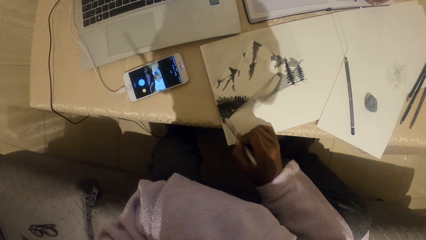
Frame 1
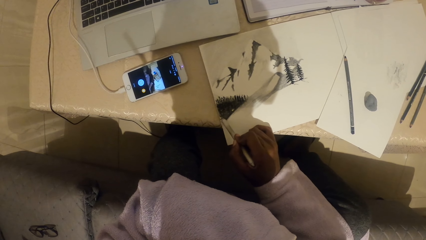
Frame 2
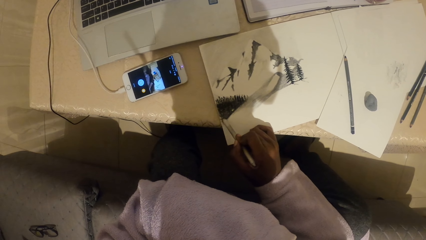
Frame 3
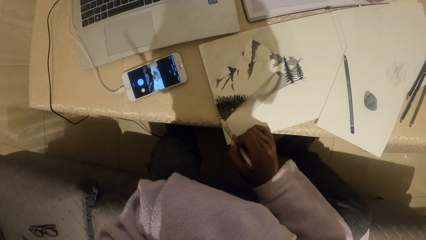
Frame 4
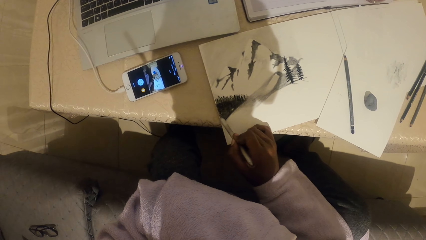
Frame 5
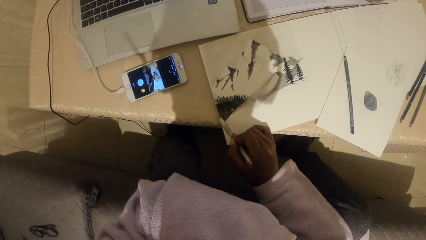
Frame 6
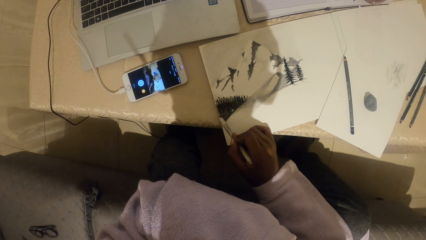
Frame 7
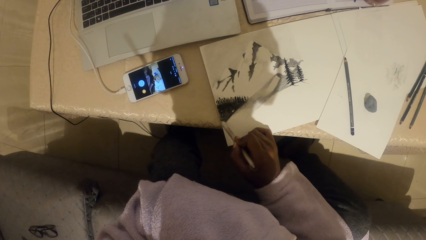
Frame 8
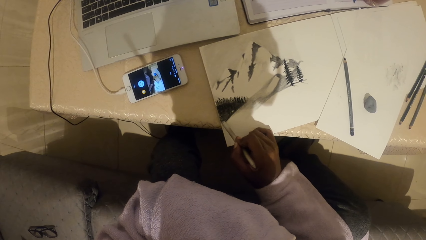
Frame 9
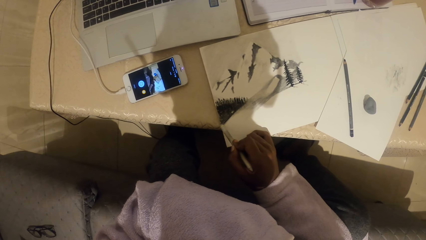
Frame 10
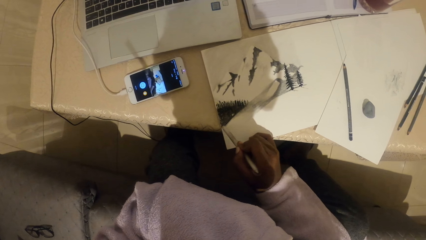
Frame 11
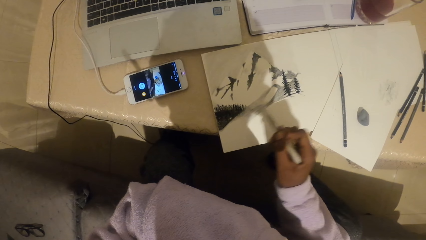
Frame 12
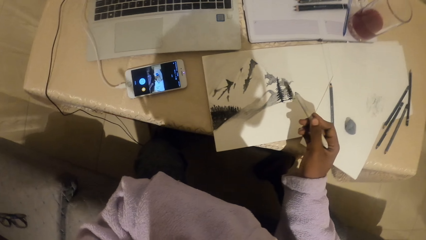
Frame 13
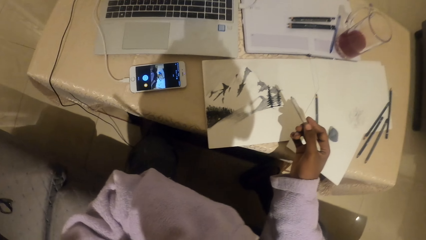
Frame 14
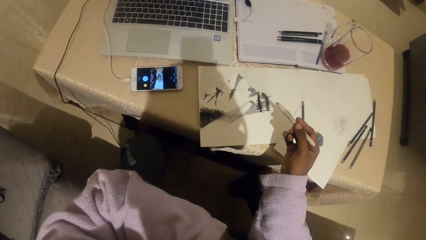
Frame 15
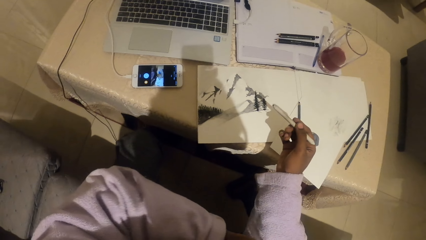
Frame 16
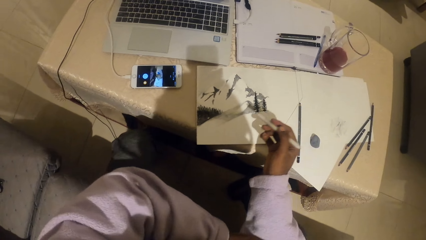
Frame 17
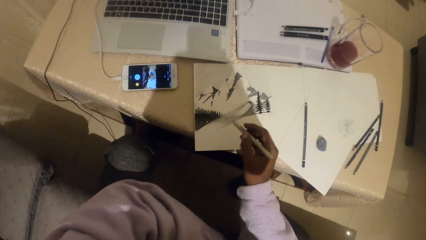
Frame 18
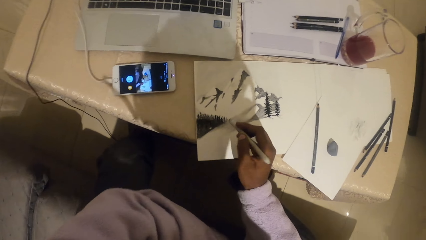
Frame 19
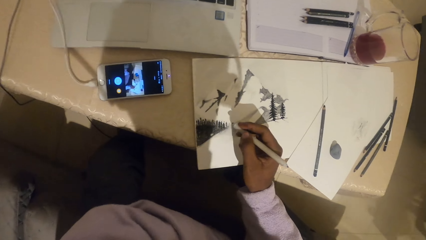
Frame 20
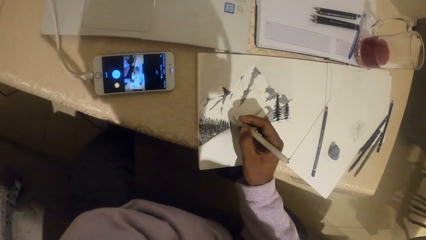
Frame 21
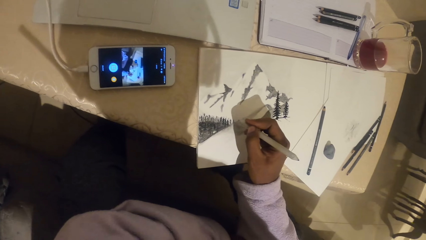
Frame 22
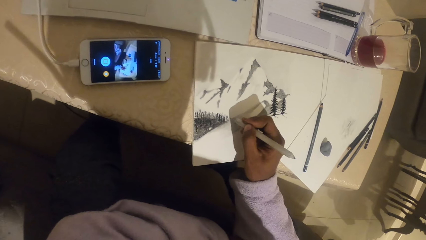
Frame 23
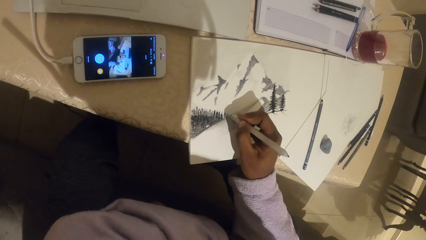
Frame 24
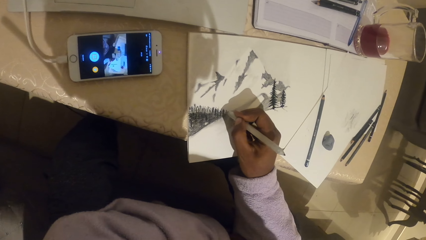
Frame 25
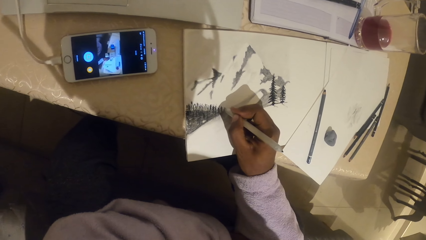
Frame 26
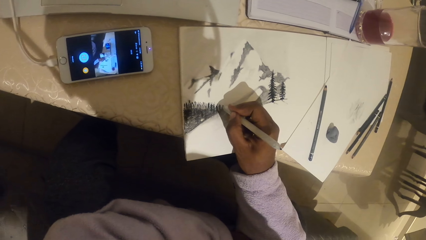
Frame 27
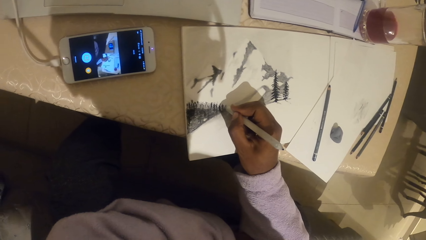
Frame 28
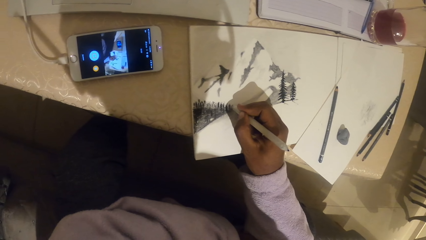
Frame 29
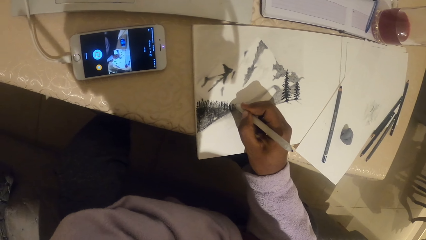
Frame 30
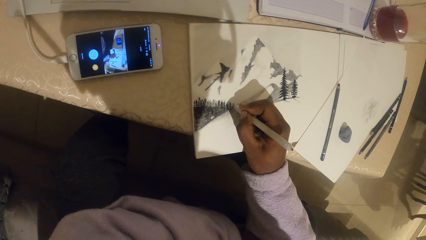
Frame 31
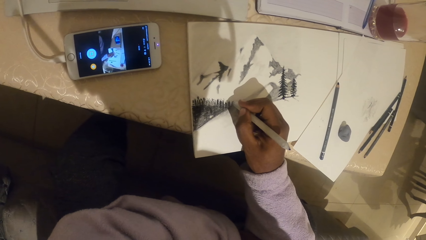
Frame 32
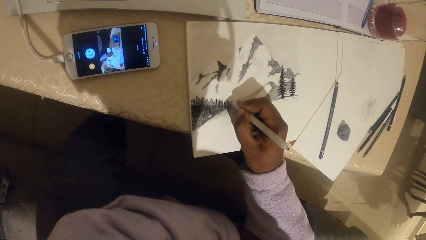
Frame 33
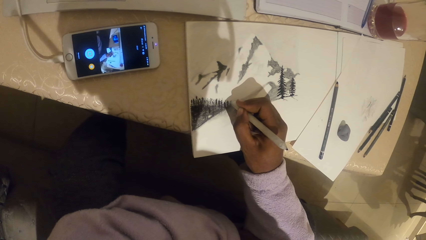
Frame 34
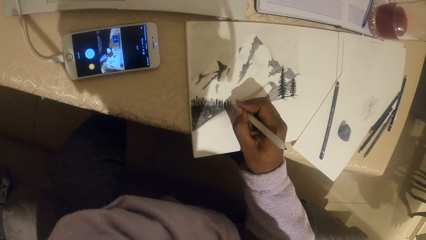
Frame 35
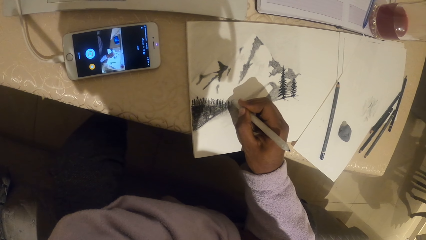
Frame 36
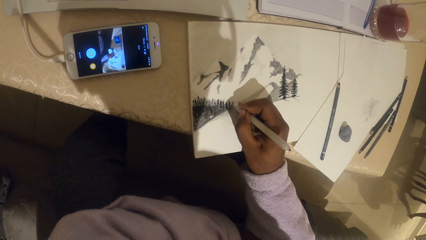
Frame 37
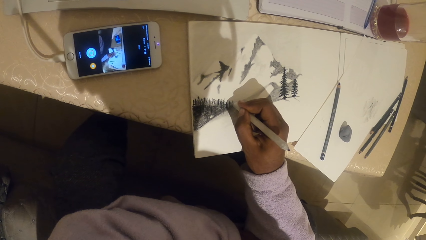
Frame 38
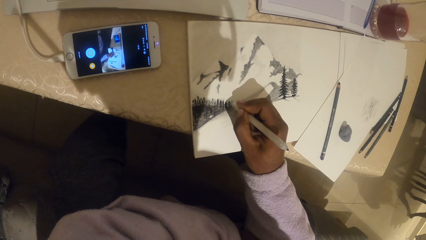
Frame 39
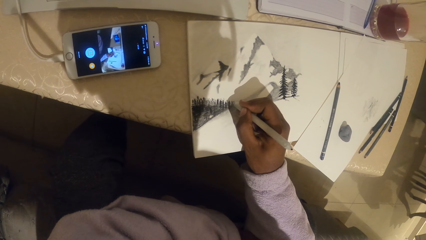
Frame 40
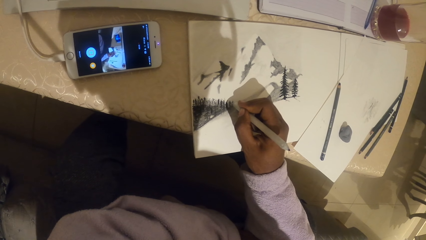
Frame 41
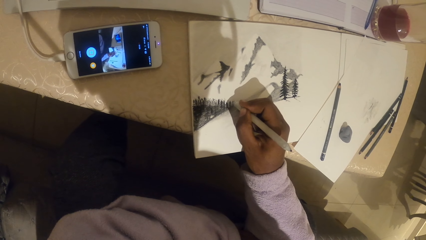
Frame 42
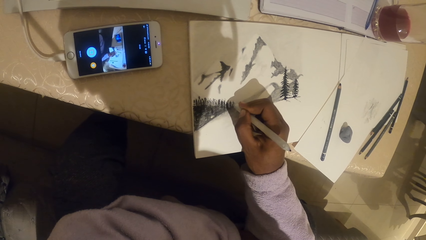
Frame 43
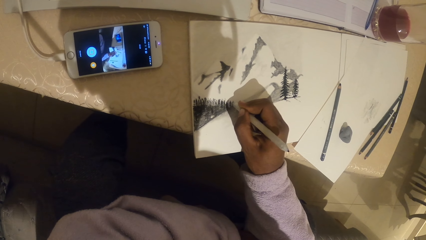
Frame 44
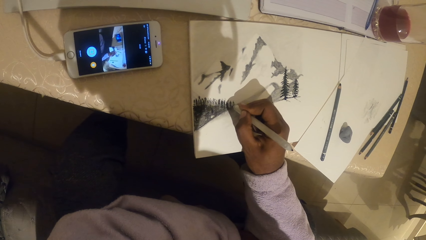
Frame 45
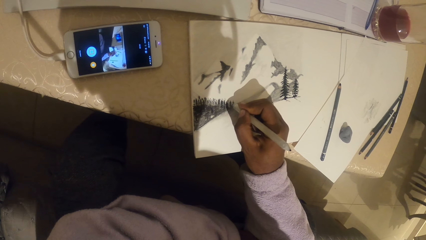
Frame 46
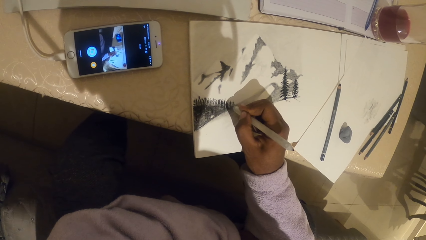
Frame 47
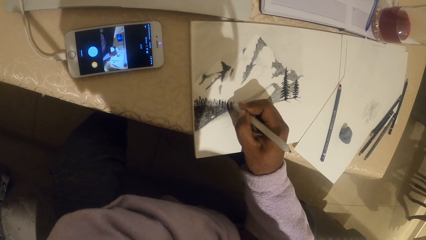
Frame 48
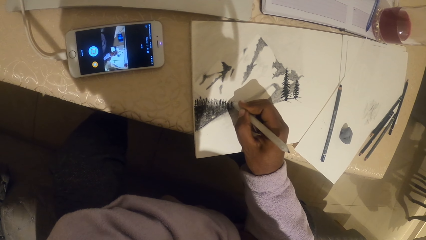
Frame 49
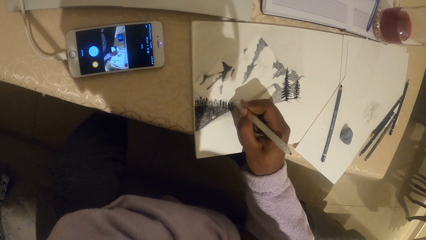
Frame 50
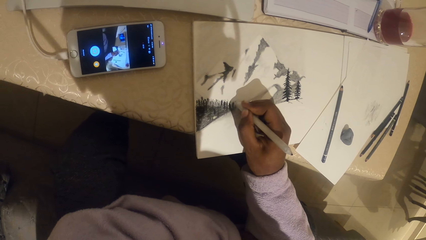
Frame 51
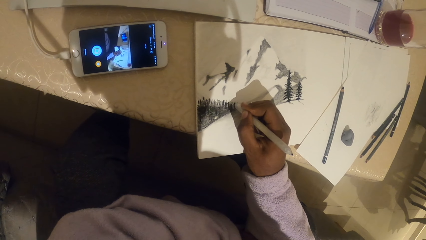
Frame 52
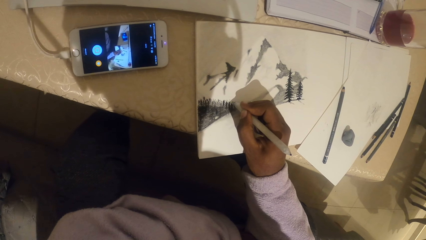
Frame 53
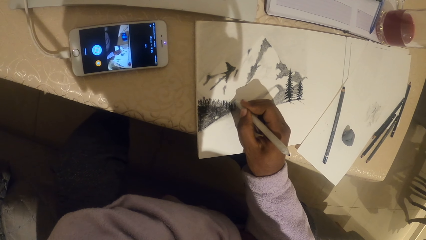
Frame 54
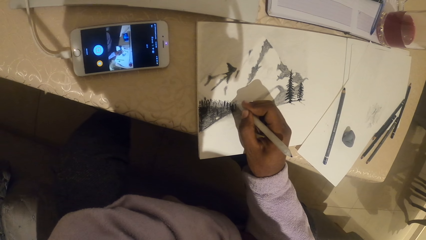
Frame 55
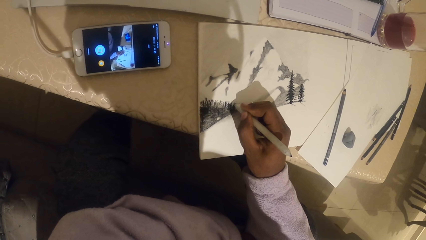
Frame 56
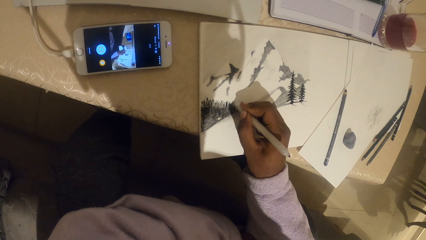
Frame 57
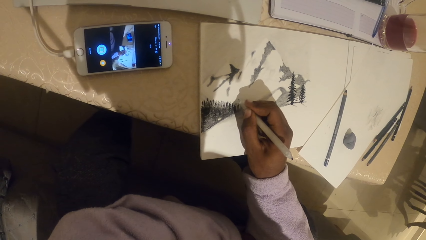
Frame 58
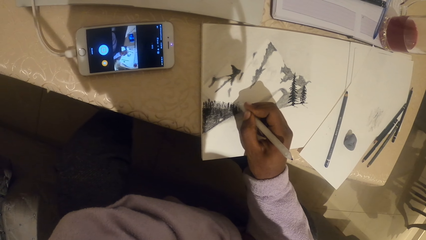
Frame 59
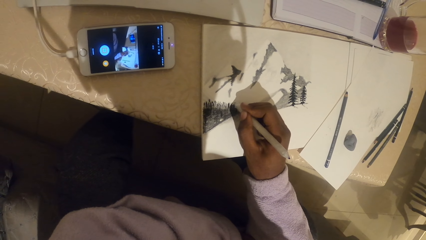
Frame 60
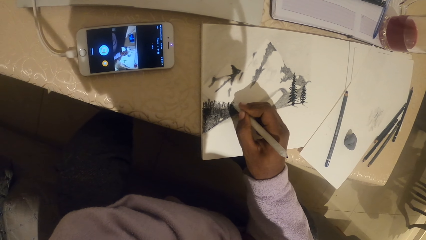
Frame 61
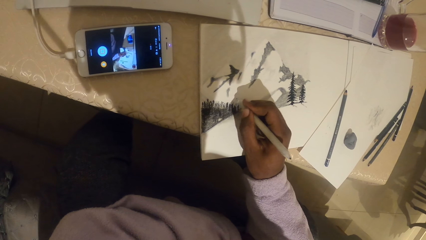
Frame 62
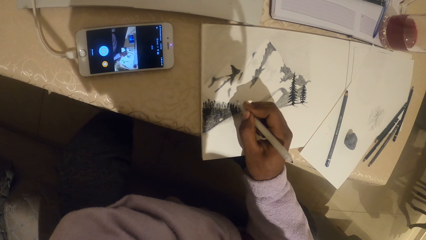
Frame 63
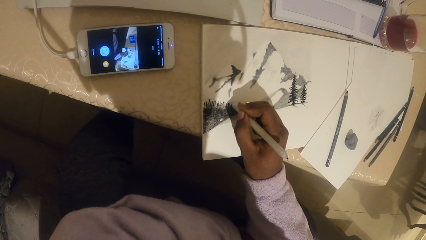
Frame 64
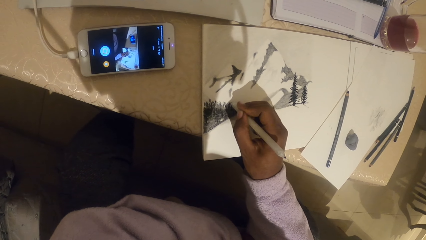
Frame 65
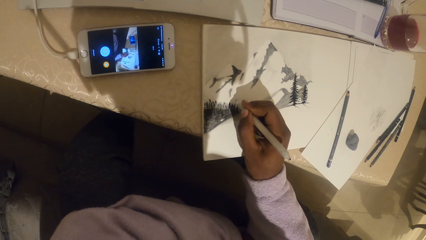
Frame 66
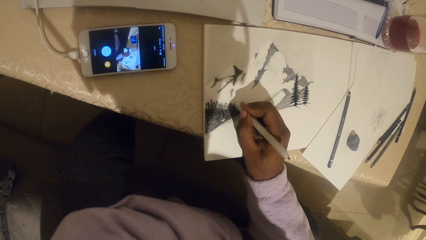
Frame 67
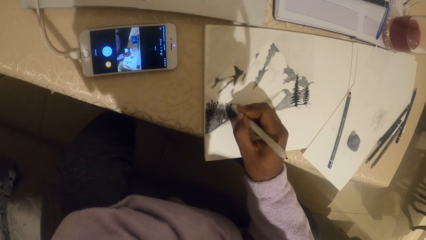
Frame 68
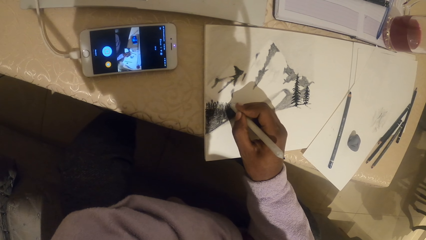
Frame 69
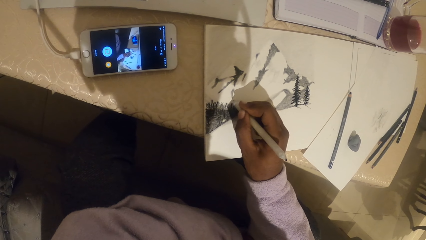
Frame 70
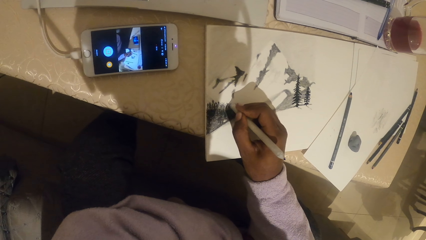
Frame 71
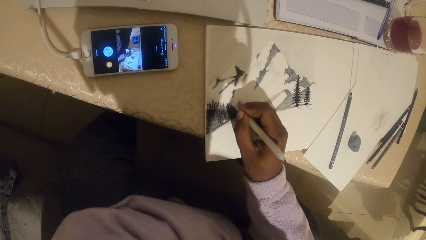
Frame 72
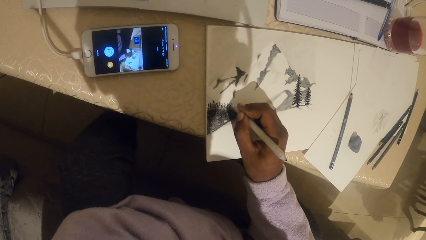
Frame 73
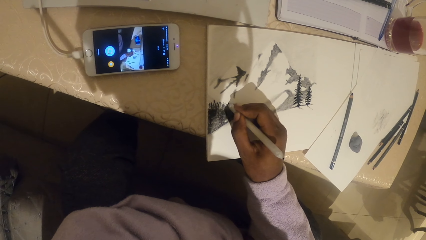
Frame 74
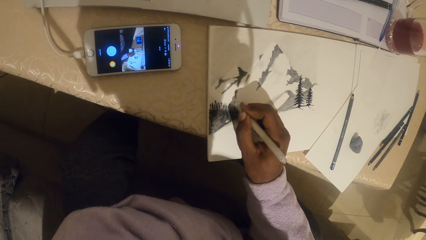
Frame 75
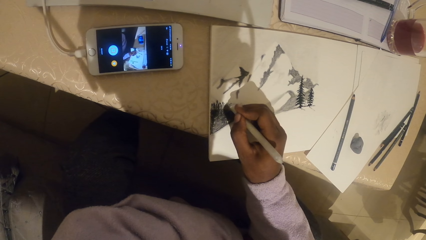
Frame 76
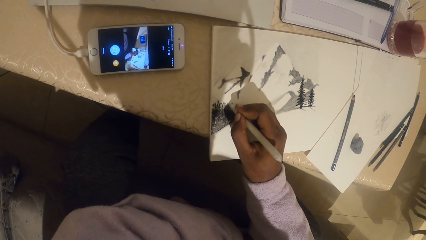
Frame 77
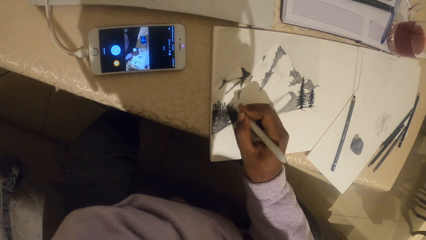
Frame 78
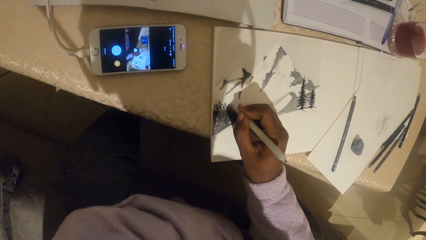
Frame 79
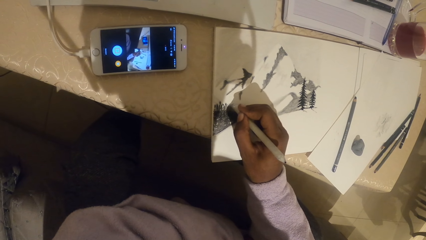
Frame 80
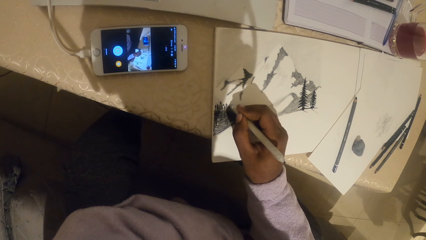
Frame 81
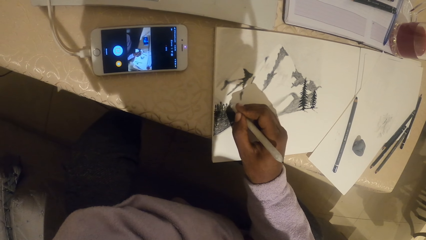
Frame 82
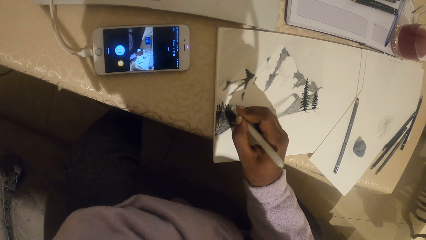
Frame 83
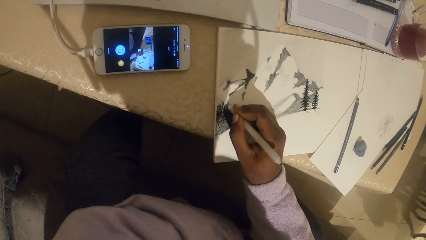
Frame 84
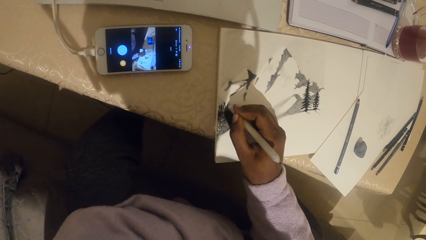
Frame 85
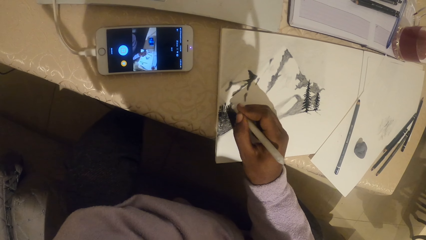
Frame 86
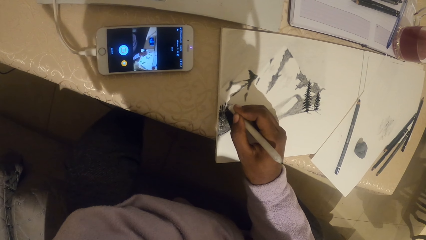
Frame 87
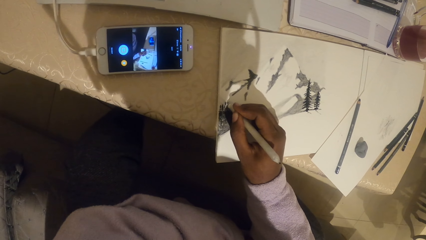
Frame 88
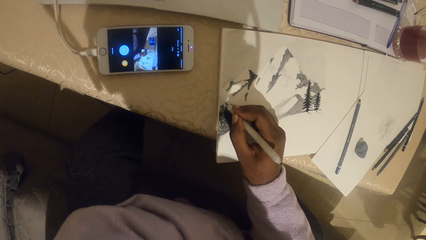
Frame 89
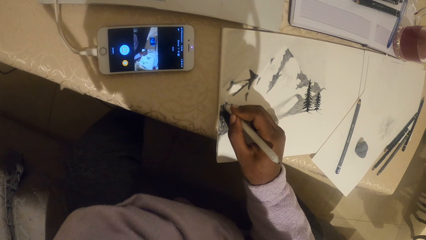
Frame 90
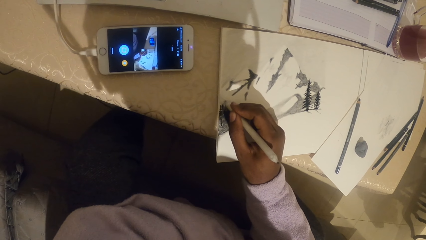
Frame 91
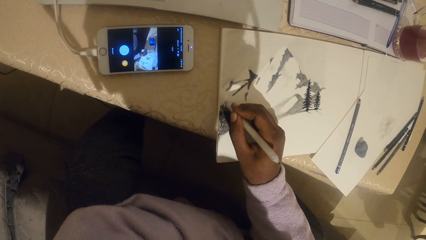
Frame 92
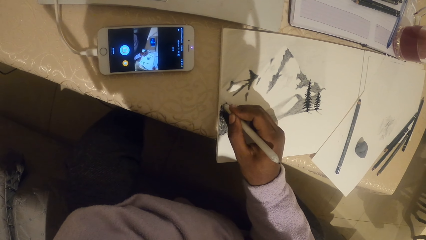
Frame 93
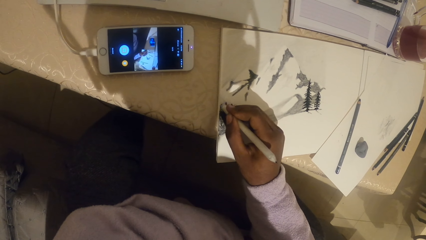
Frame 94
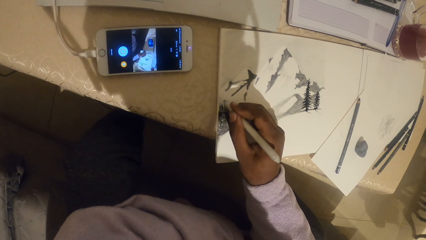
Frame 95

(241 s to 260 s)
The camera wearer looks around. They paint on the paper.
